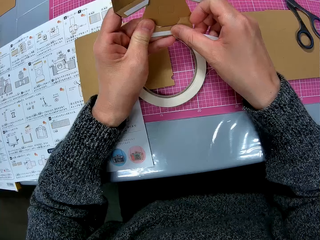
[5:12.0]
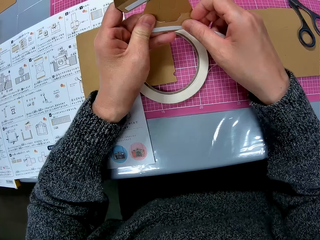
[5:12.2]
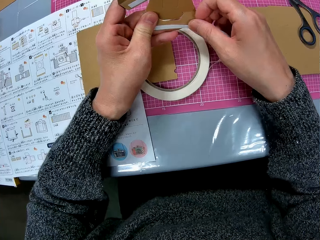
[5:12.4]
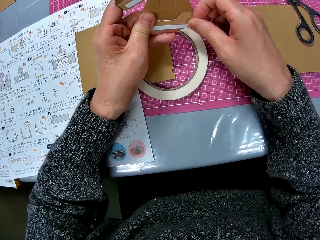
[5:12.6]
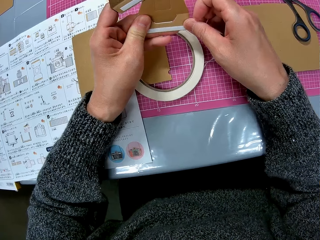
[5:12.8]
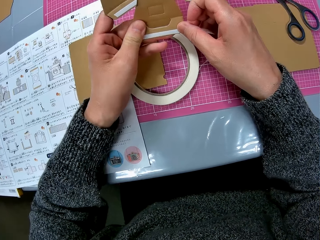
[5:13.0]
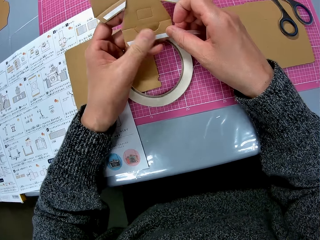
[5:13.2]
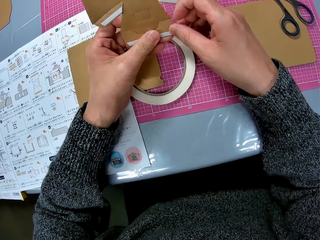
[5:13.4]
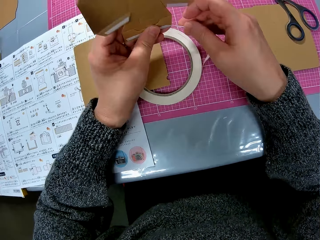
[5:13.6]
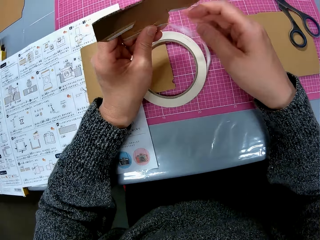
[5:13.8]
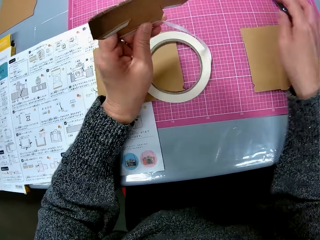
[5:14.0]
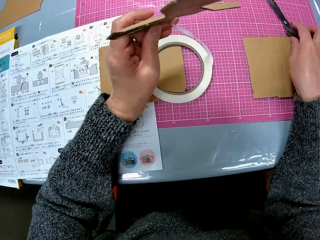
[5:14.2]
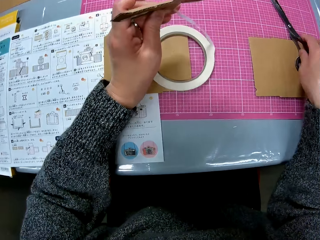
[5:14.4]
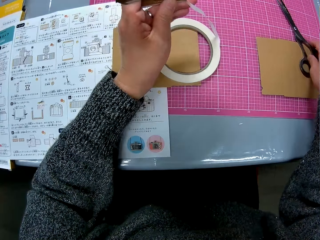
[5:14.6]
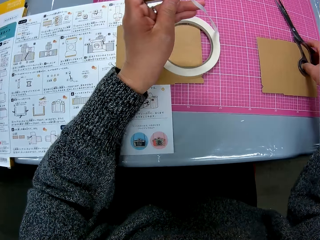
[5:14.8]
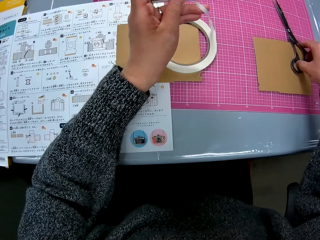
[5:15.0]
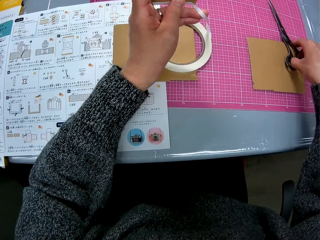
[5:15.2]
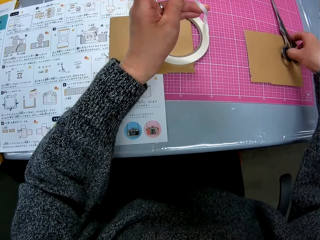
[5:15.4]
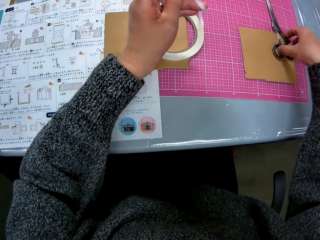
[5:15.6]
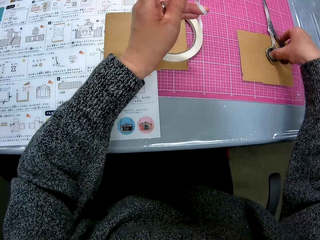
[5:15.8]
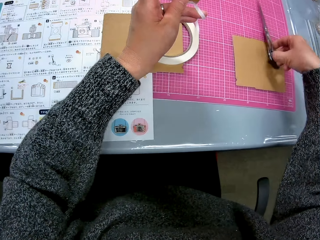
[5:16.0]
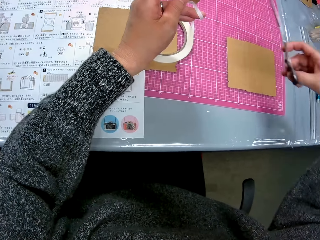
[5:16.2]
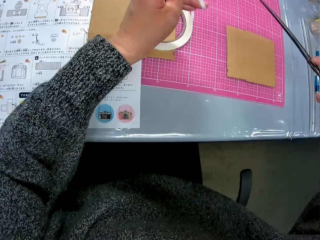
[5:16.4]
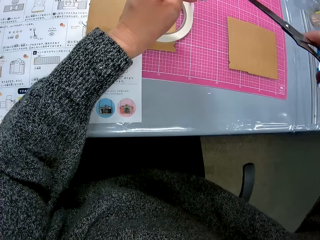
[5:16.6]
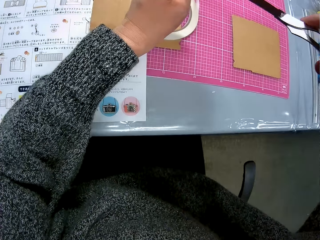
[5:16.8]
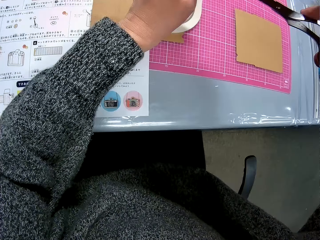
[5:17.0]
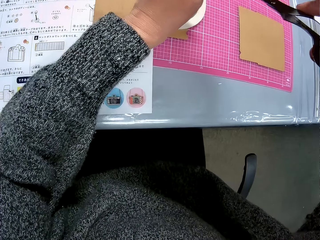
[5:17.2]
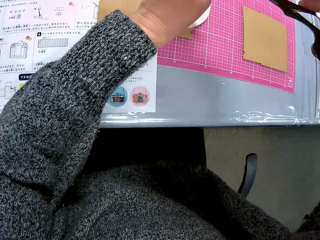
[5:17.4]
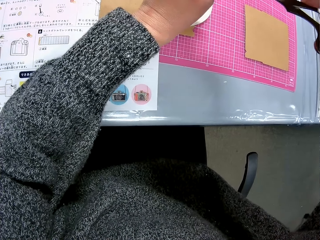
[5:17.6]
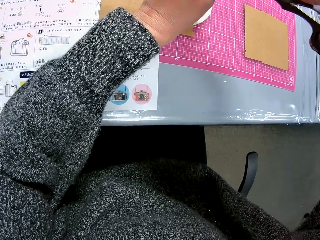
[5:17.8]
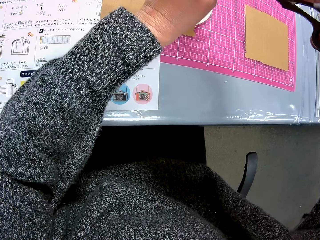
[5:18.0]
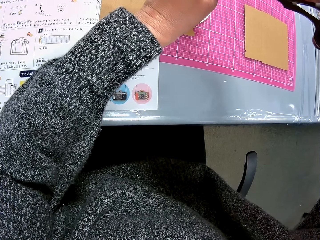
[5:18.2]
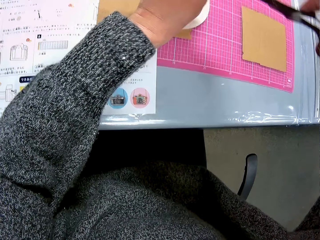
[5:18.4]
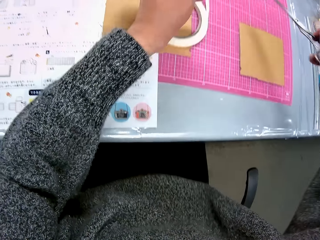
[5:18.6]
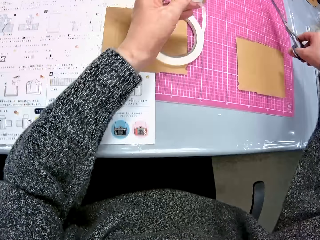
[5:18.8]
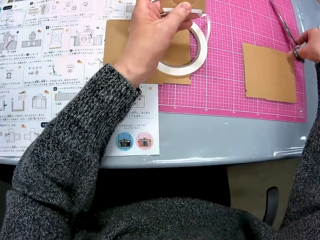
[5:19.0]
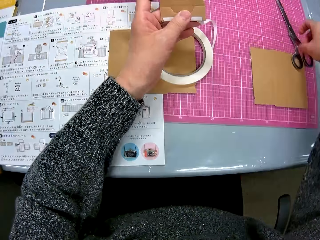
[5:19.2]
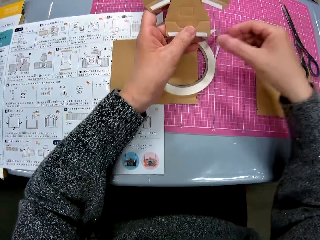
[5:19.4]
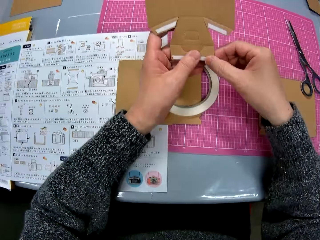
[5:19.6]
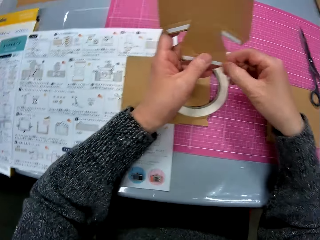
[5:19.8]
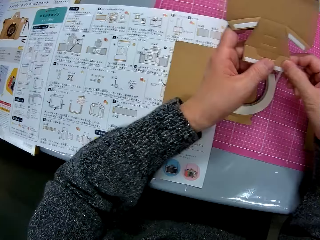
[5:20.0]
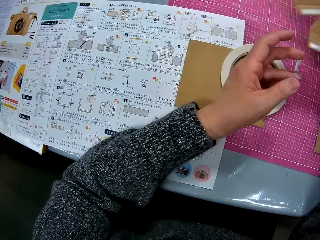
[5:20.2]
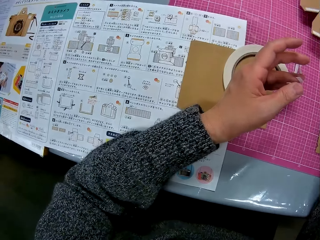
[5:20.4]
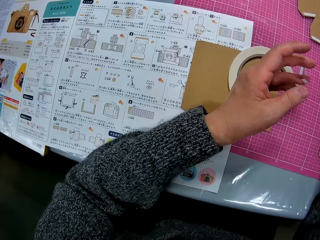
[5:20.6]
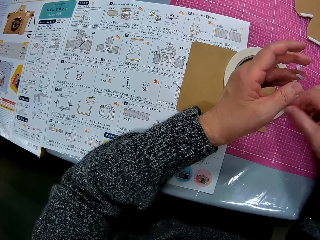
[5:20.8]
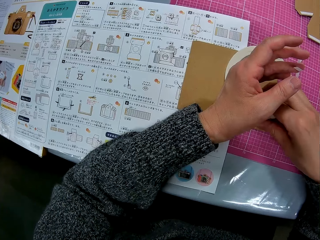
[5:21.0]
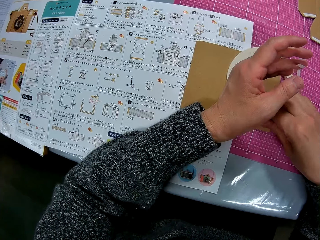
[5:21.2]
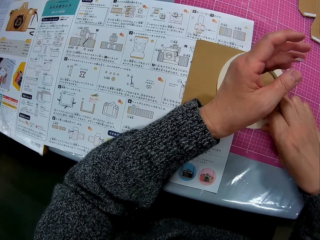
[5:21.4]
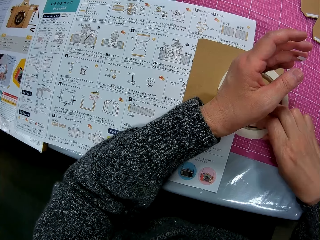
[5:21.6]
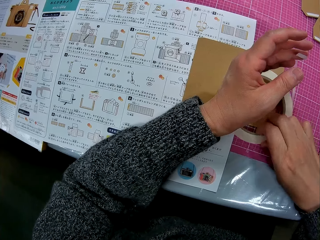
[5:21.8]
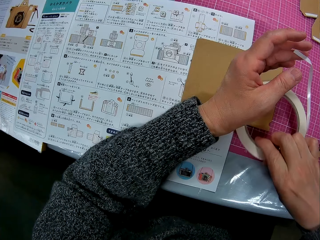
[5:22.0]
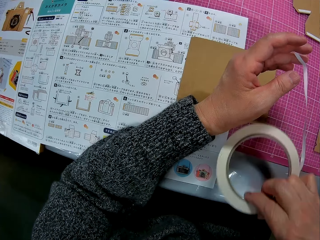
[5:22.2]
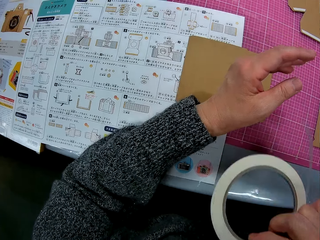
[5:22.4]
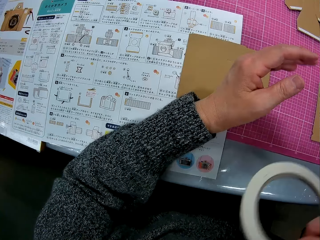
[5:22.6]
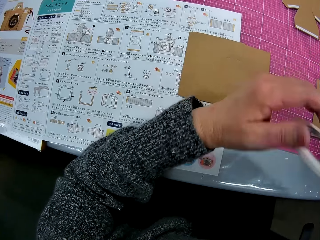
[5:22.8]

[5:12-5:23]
The camera wearer picks up the scissors from the table. She cuts the sellotape with the scissors. She puts the scissors on the table. She presses the sellotape on the cardboard paper with her right hand. She drops the cardboard paper on the table with her right hand. She picks up the sellotape from the table with her right hand.

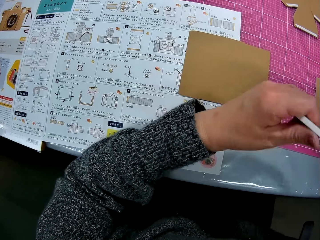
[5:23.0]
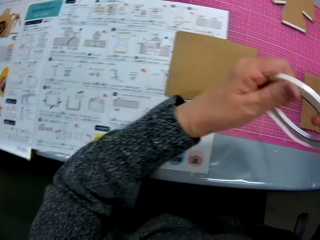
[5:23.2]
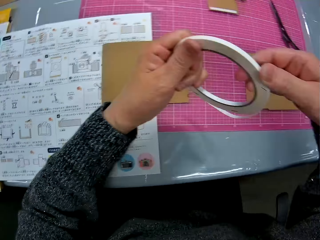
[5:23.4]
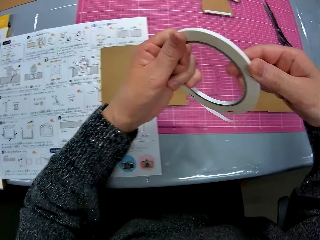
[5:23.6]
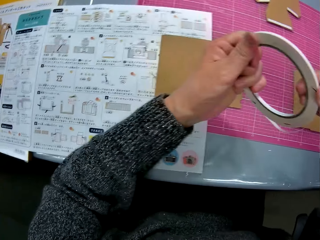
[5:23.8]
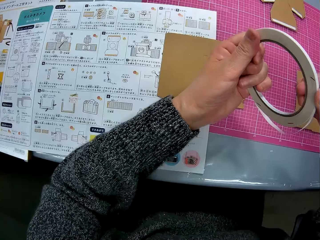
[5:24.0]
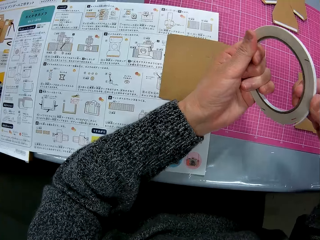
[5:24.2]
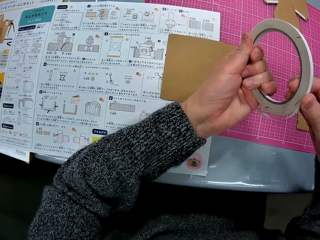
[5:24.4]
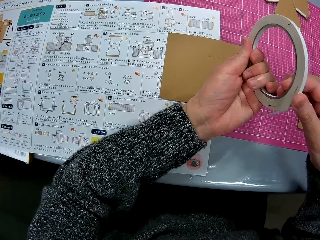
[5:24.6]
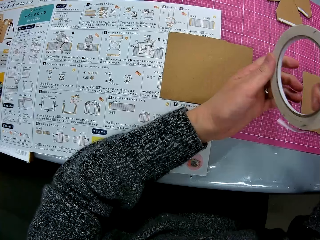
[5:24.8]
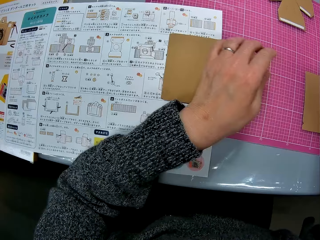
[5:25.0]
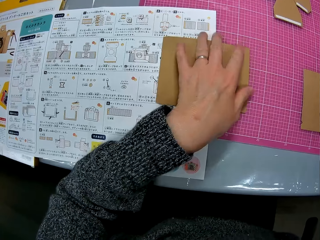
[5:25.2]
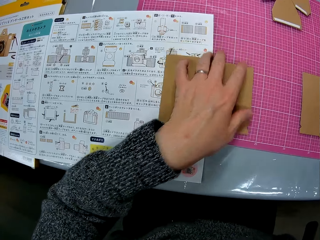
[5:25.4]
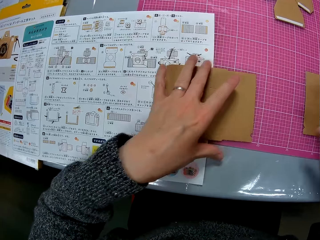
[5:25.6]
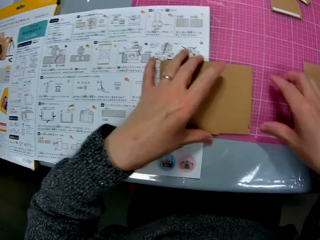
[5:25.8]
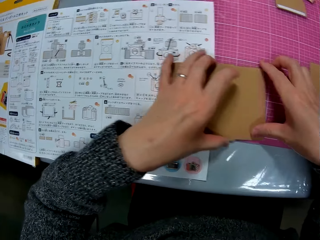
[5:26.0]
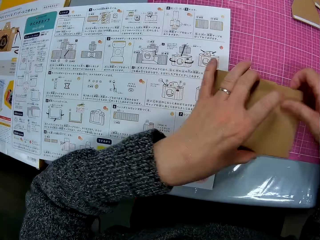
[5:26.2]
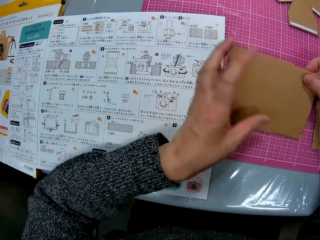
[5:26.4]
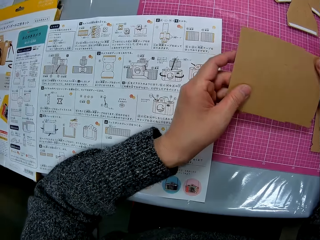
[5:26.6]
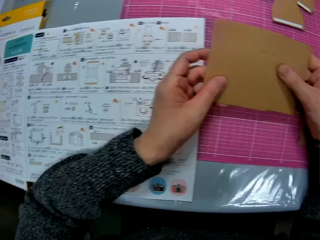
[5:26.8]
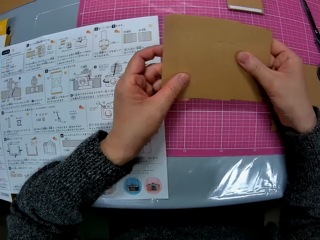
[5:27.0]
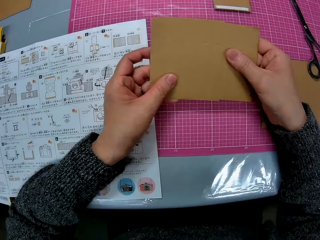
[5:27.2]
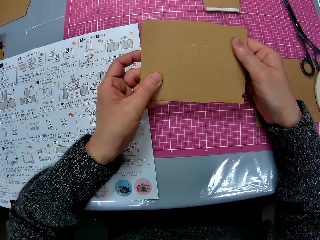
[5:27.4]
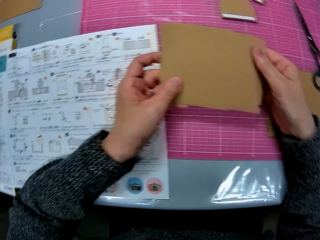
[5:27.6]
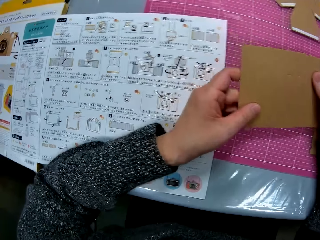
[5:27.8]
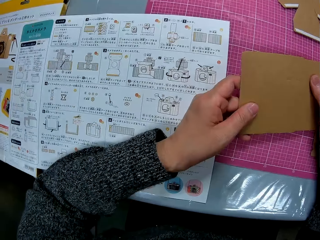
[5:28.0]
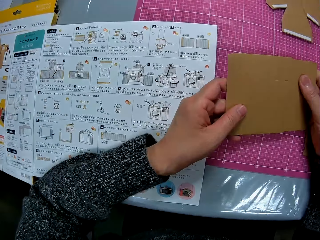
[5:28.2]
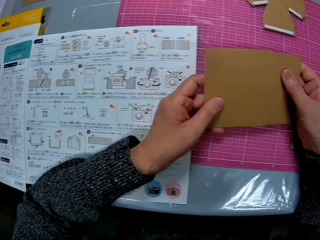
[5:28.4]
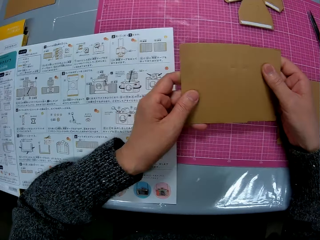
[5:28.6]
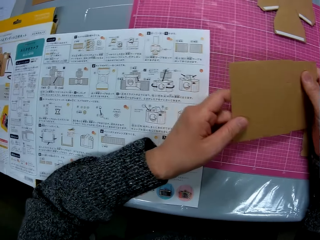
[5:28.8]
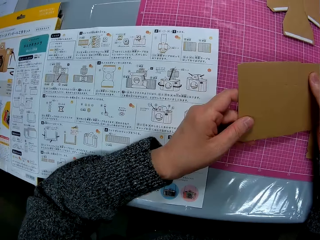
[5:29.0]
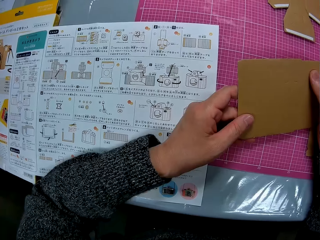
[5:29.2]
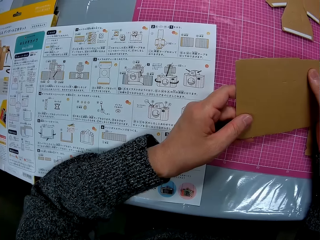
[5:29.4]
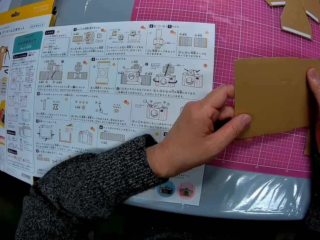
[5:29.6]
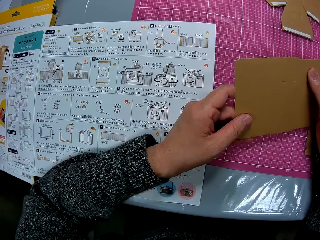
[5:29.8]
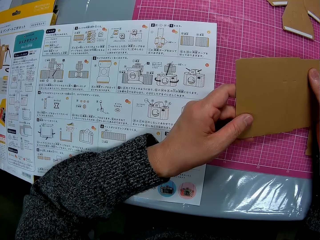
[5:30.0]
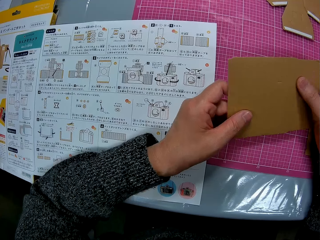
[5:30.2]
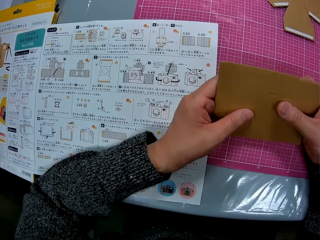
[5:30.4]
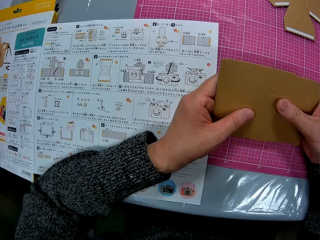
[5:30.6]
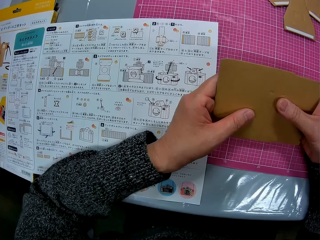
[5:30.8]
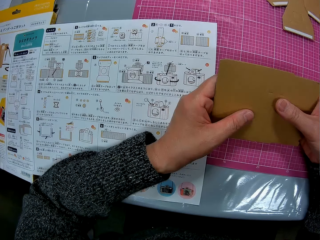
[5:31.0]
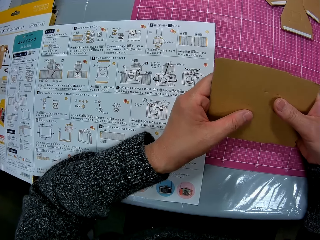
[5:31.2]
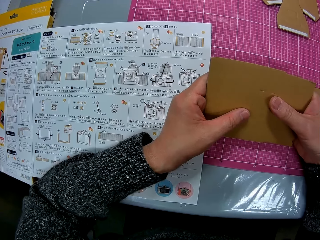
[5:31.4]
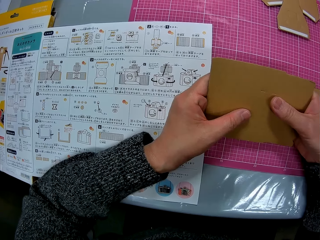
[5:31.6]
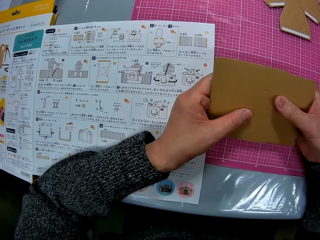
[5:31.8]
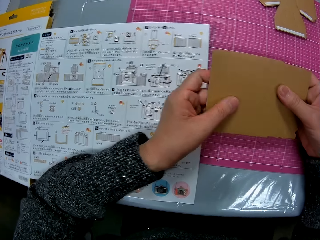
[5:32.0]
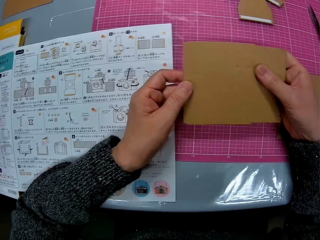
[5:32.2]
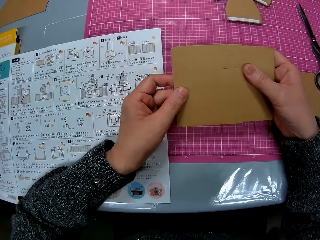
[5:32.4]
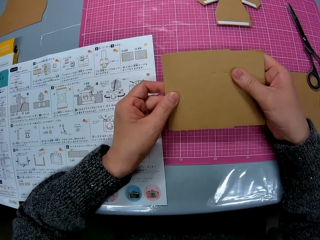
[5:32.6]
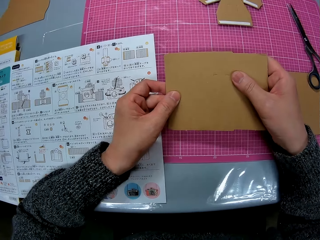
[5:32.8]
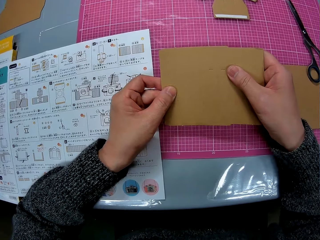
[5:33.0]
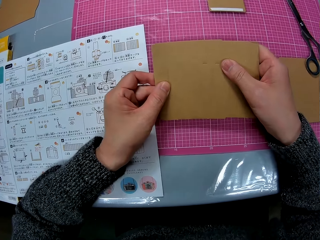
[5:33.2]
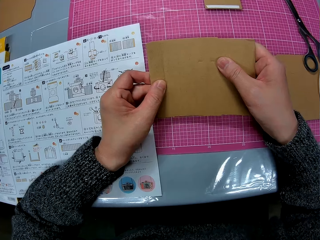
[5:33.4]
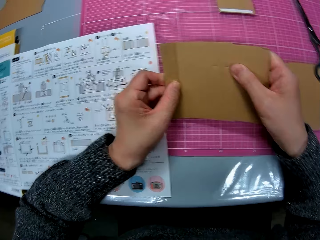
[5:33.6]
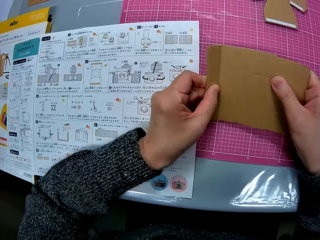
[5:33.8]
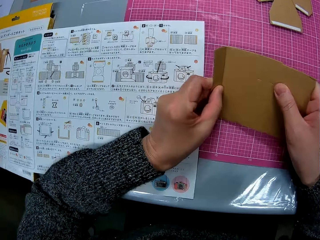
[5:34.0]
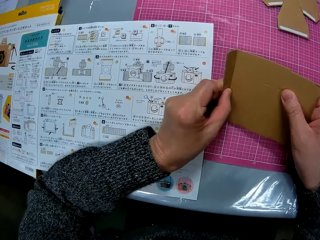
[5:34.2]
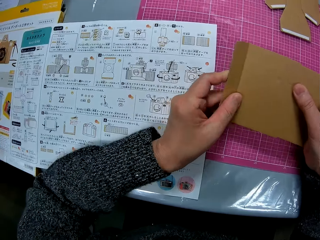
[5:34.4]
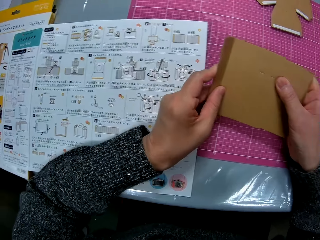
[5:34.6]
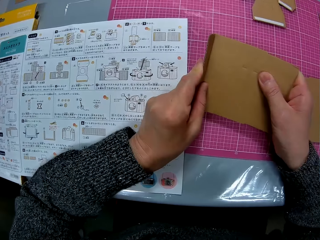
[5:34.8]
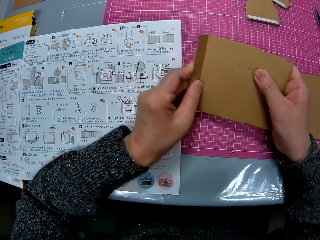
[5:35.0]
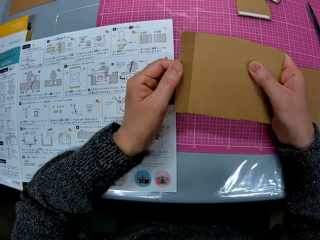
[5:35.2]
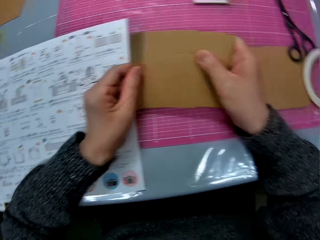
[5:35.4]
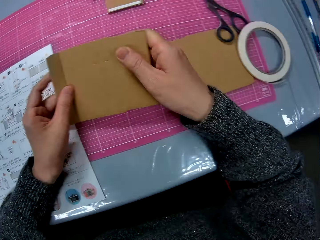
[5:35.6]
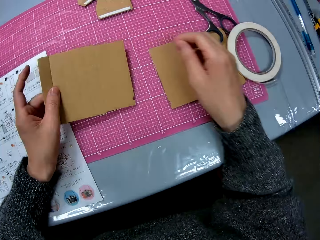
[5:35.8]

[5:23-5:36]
The camera wearer holds the sellotape with her left hand. She folds the sellotape. She picks up a cardboard paper or cardboard box craft from the table with her two hands. She stares at the cardboard box craft. She looks at the paper on the table. She bends the left edge of the cardboard with her left hand.
